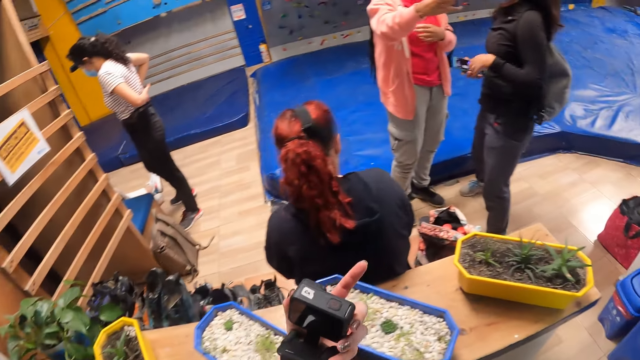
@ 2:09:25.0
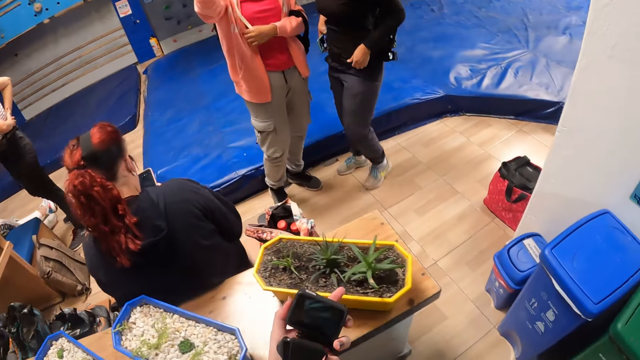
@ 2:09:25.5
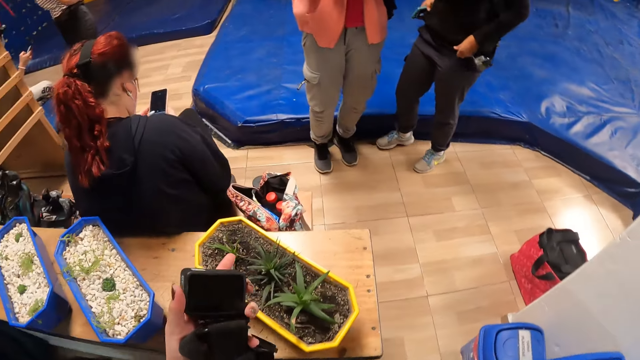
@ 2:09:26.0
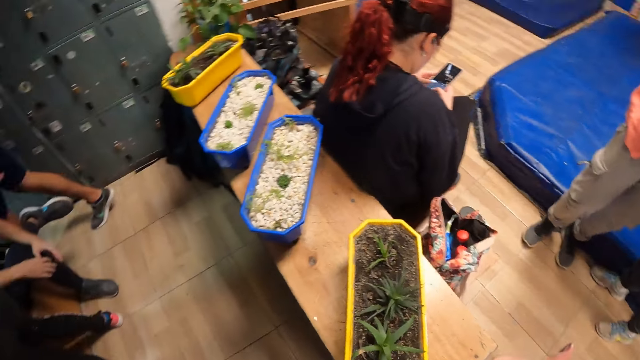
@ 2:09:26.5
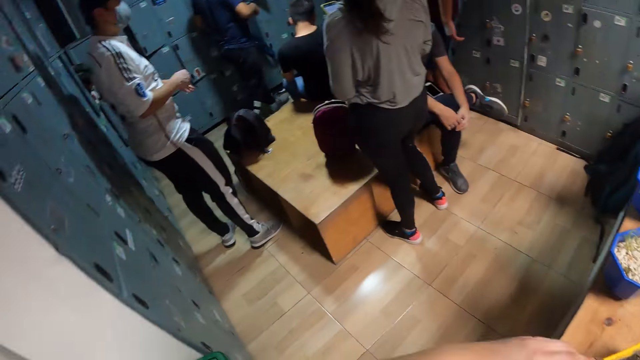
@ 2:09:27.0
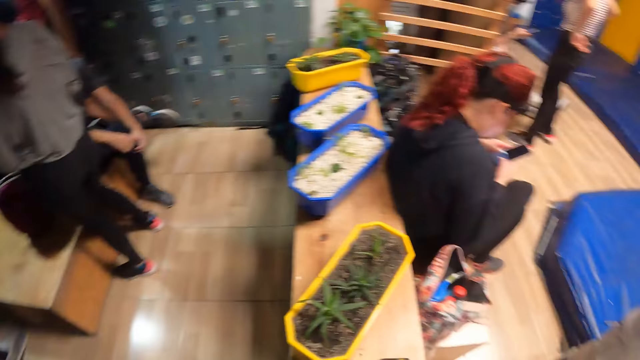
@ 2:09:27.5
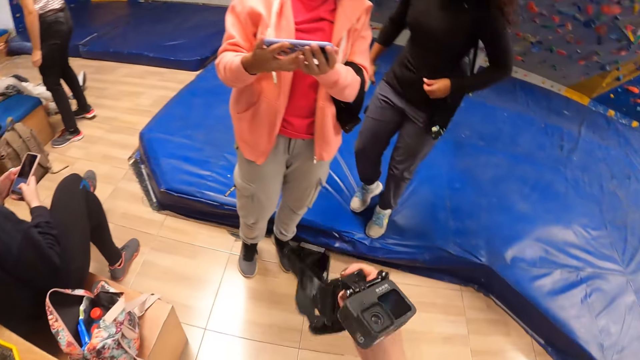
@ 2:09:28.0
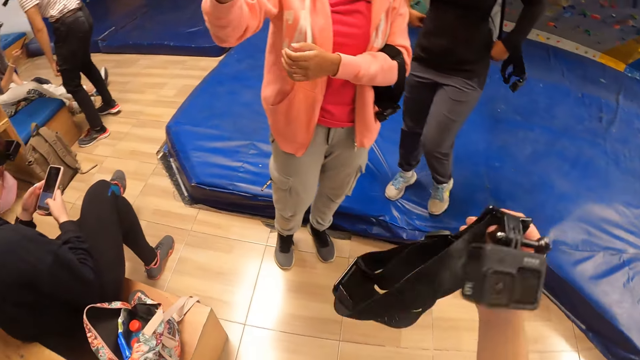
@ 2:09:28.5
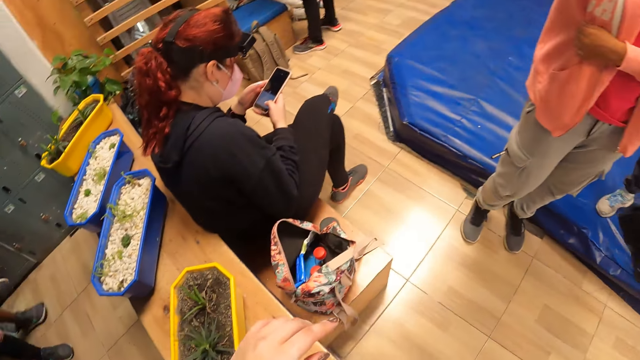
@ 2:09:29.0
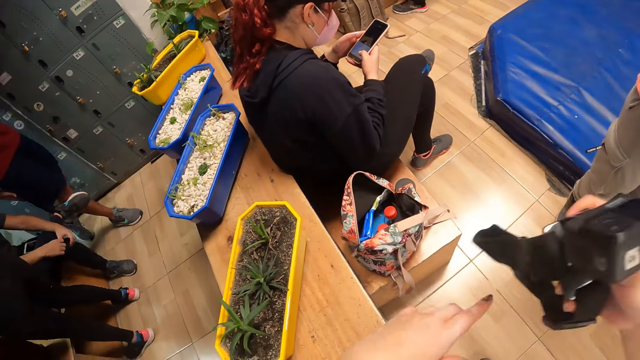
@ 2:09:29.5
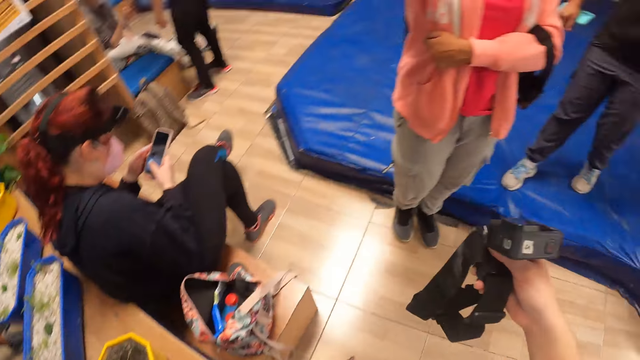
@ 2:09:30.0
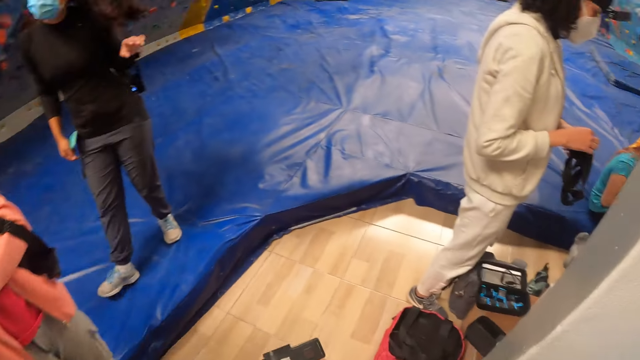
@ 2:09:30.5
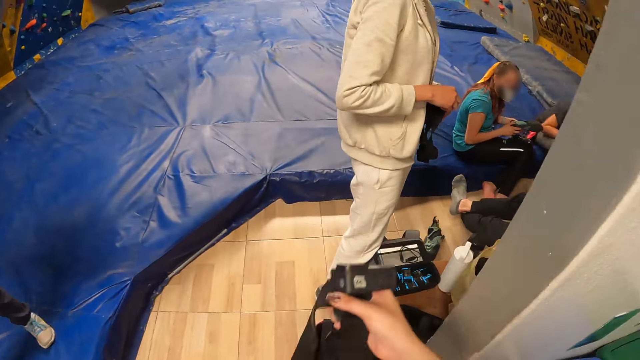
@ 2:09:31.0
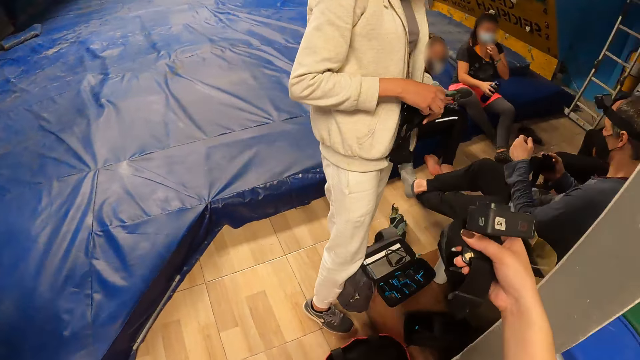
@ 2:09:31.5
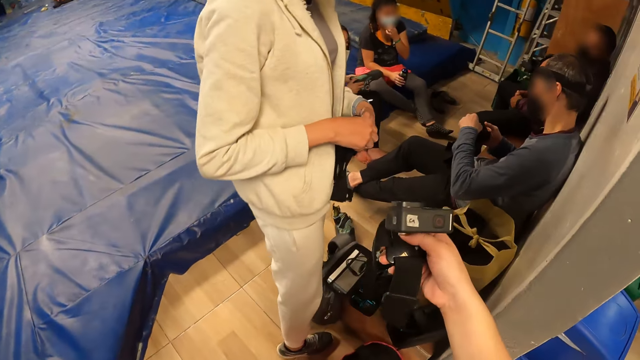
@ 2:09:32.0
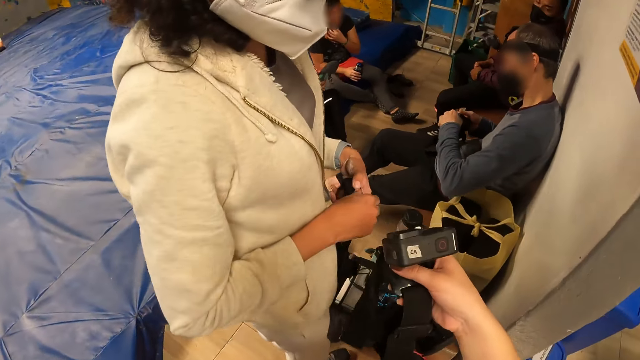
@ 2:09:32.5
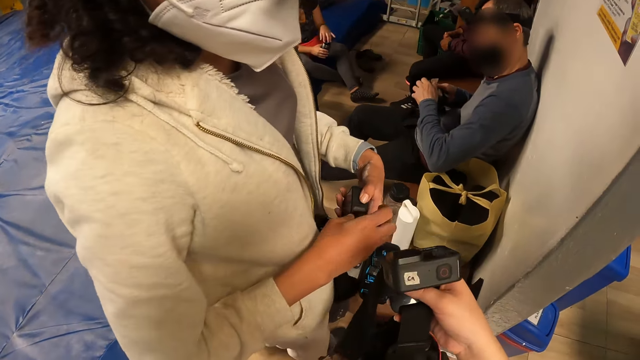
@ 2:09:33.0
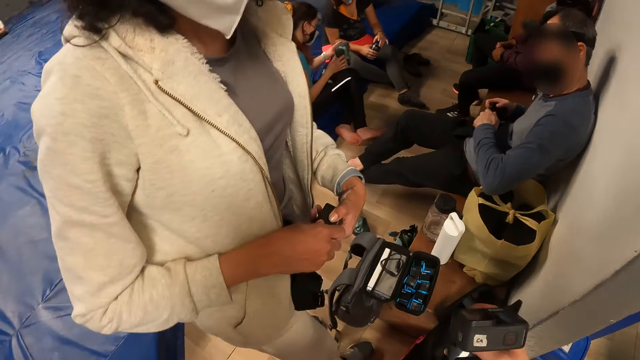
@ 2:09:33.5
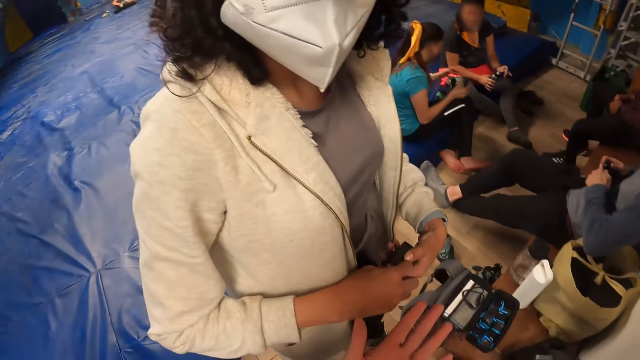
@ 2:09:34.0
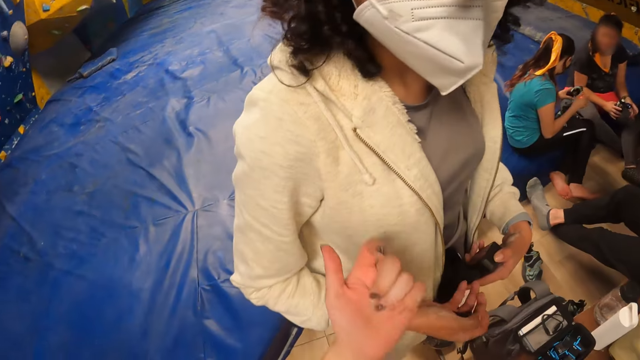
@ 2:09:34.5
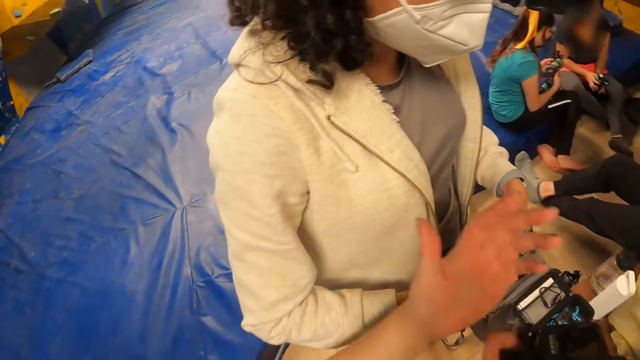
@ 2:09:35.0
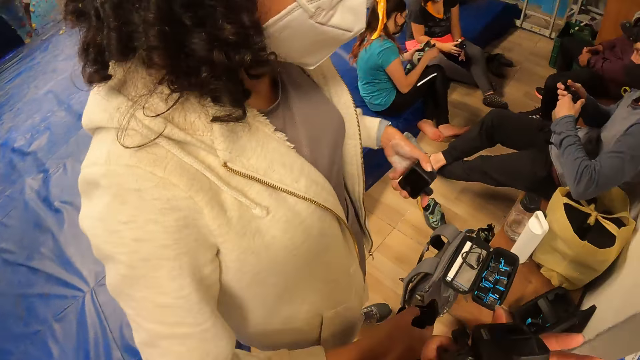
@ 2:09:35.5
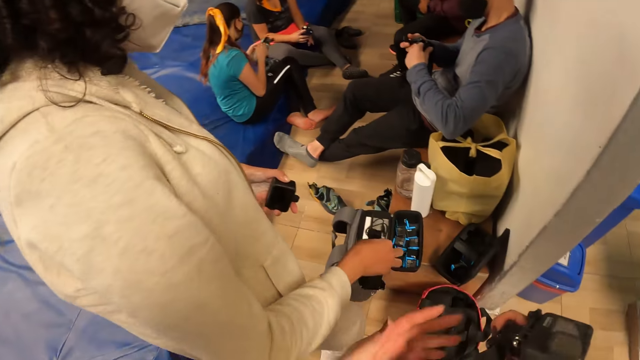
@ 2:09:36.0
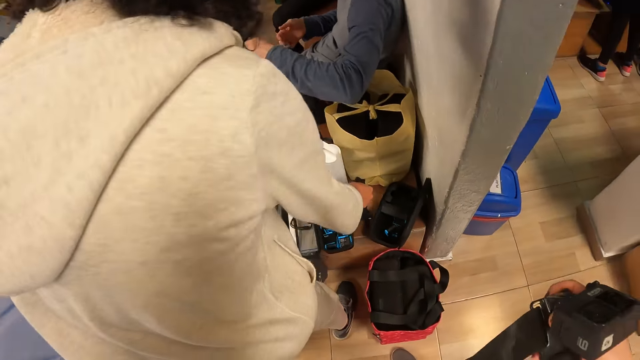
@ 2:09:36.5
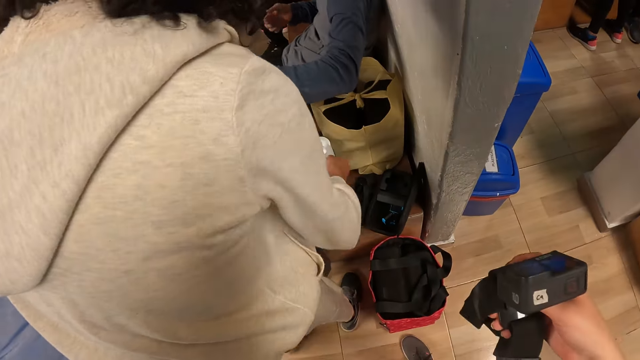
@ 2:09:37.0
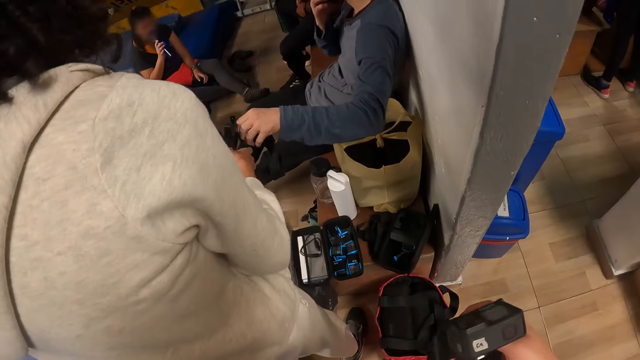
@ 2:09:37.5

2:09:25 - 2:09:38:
The camera wearer holds the camera in her right hand. She converses with a woman. The woman opens a camera. The woman fiddles with the camera with both hands. The camera wearer converses with the woman. The woman drops the camera on a bench with her right hand.

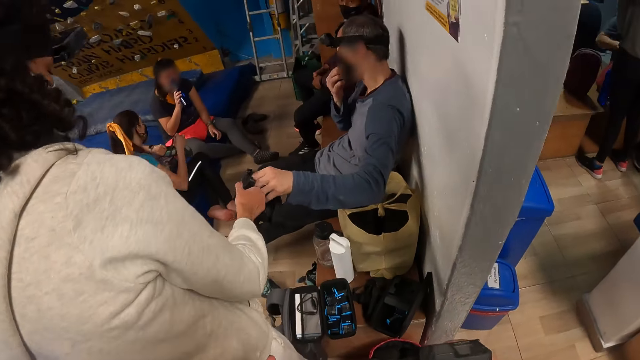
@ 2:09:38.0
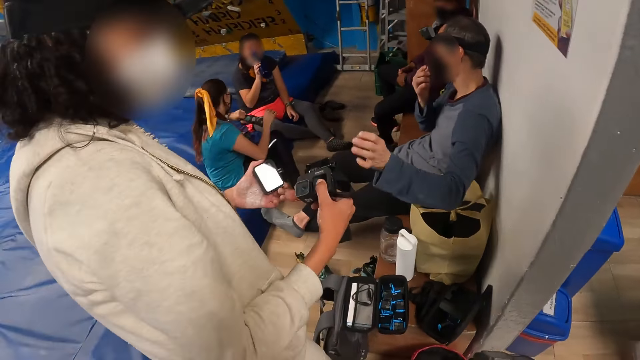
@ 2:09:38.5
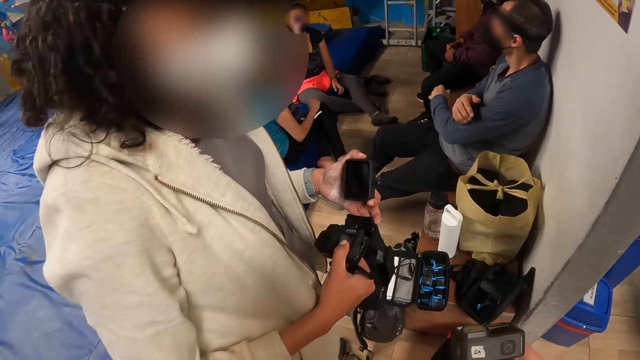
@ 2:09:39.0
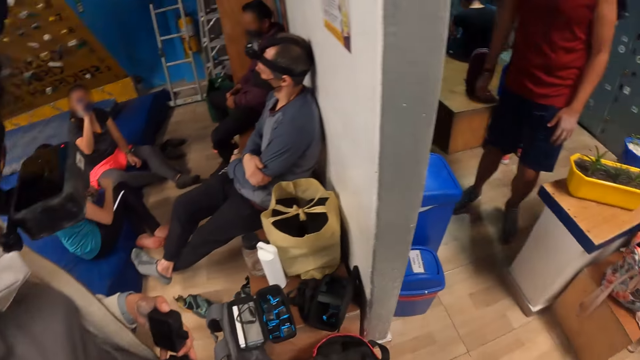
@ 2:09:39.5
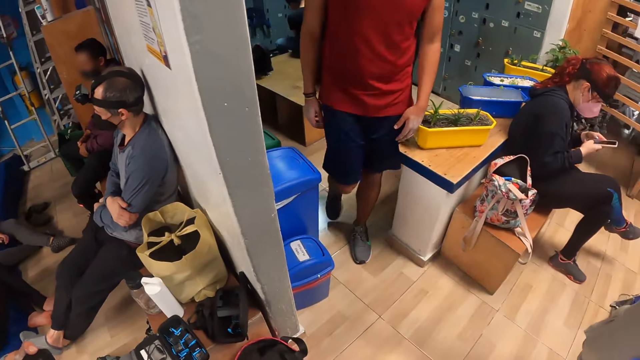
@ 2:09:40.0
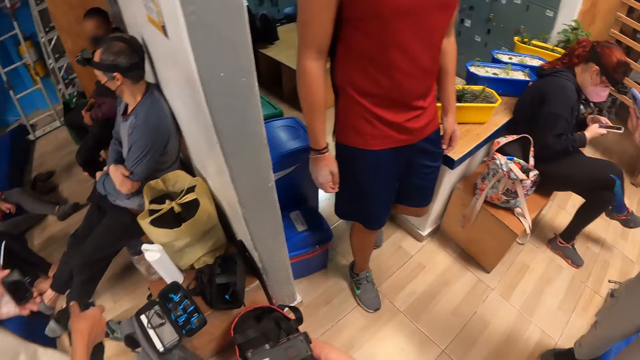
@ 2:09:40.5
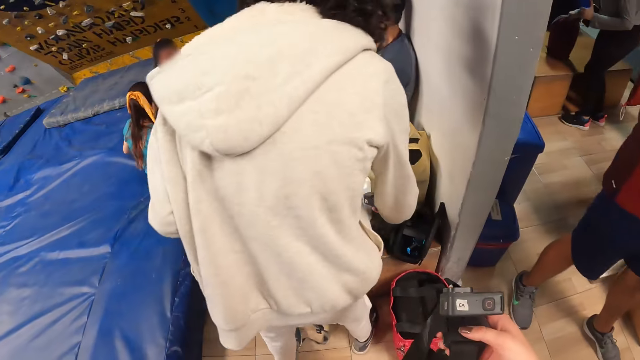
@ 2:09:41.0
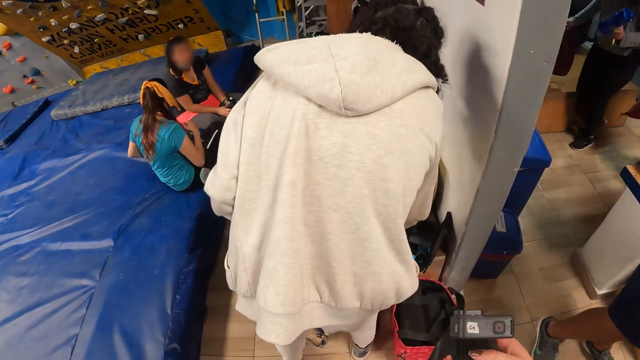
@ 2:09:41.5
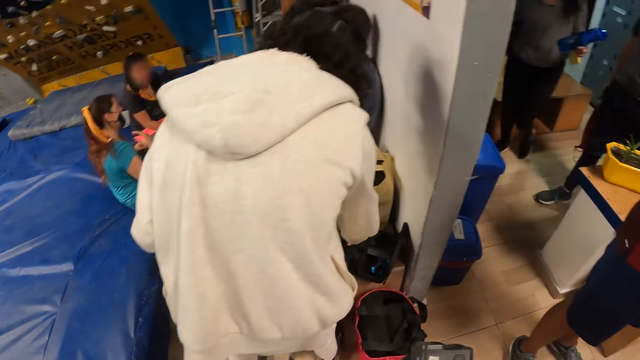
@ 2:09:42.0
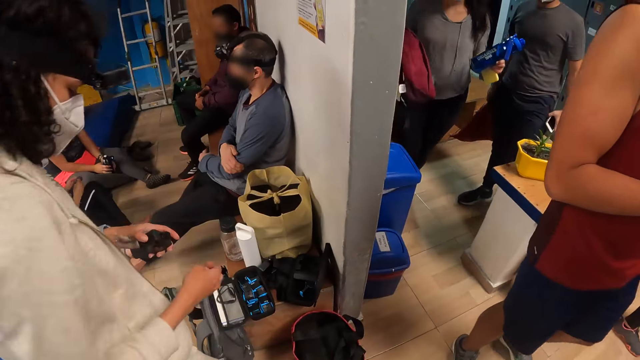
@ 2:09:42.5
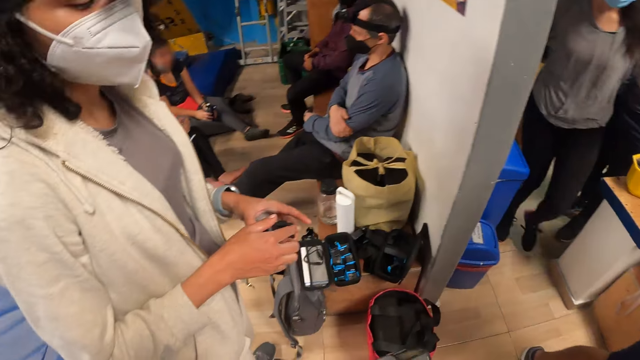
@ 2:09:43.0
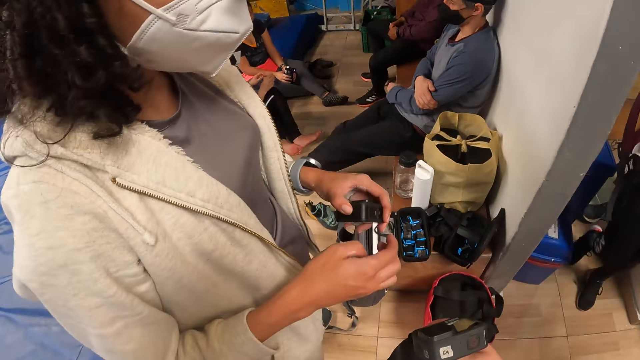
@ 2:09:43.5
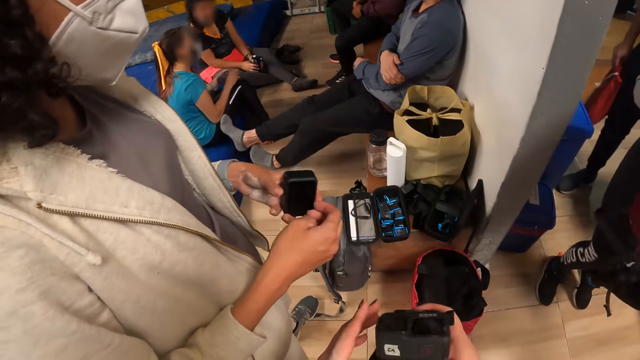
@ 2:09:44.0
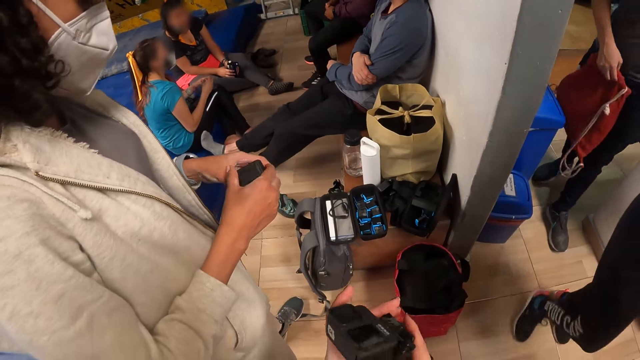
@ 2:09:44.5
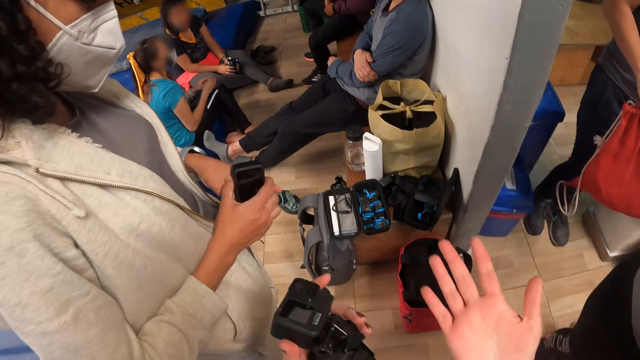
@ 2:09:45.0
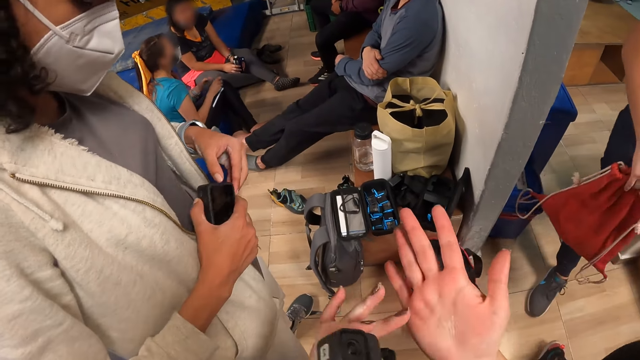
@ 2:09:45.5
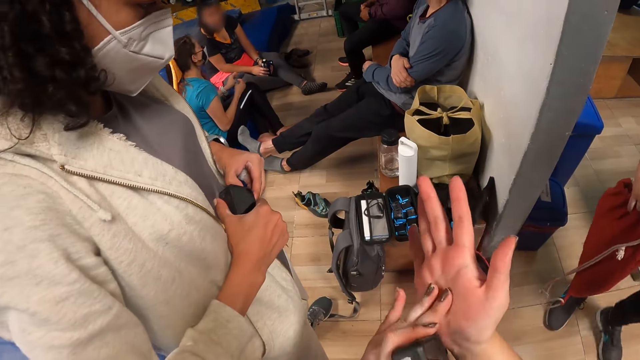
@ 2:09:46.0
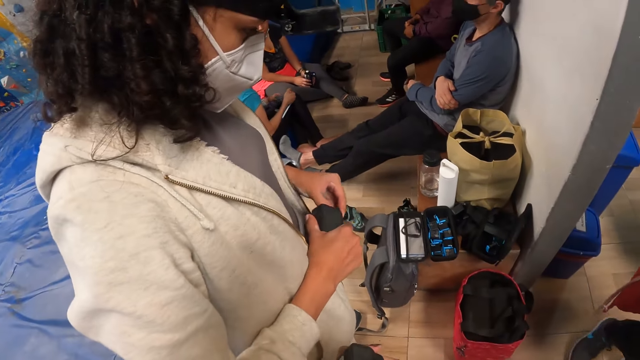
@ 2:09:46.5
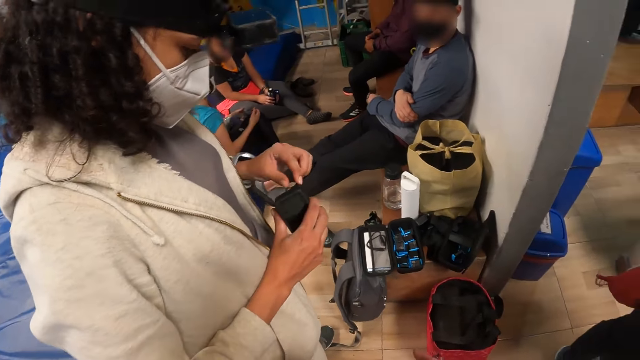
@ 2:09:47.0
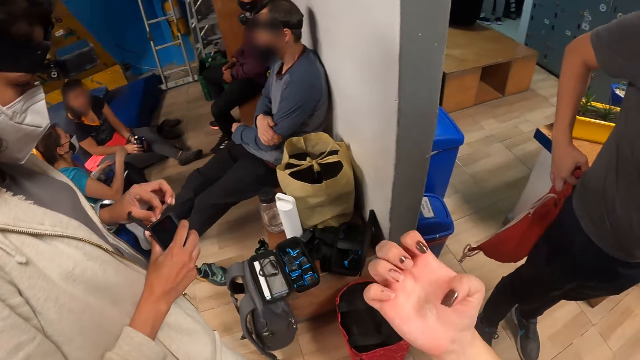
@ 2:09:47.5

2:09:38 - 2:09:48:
A woman takes a camera from a man with her right hand. The woman checks the camera. The camera wearer converses with the woman. The woman picks something. The camera wearer looks around the room. The woman fixes the camera. The camera wearer converses with the woman. She scratches her hand. The woman removes a battery. The camera wearer rubs her right palm with her left hand.
